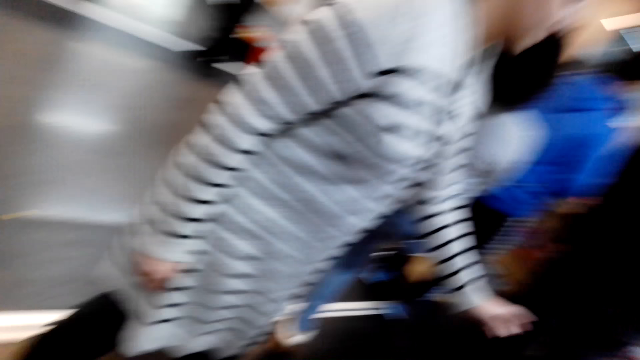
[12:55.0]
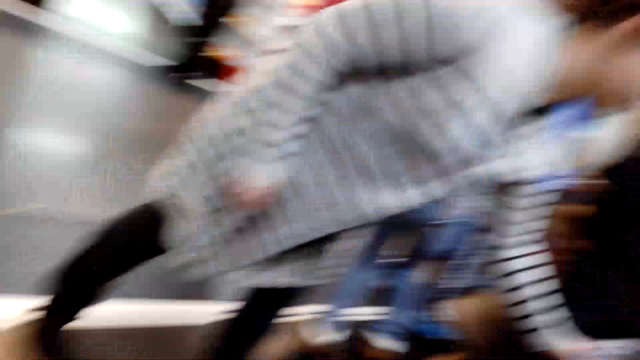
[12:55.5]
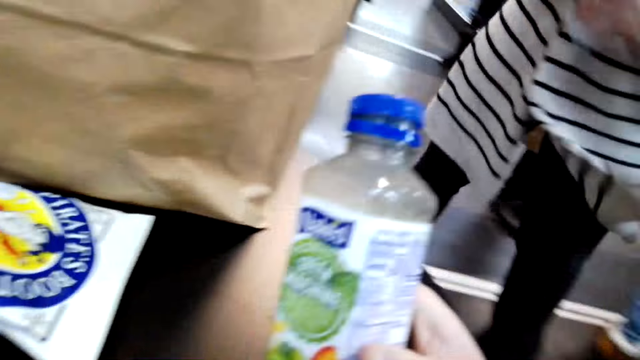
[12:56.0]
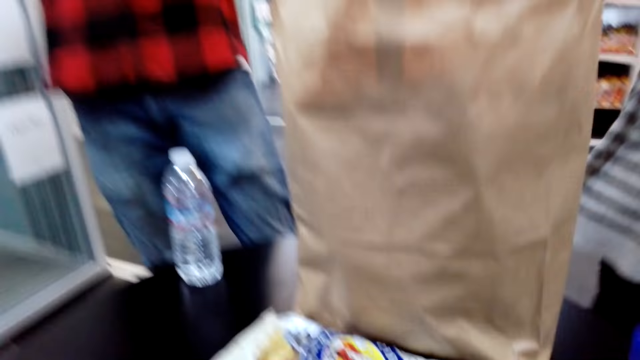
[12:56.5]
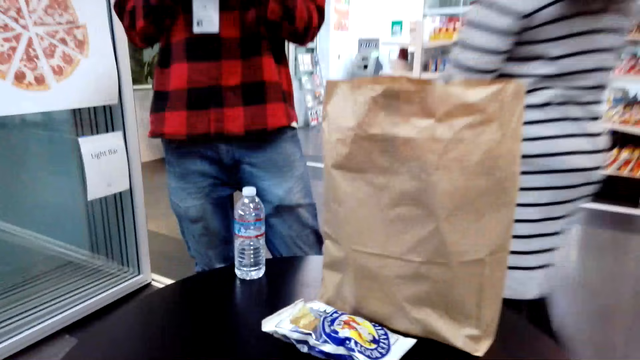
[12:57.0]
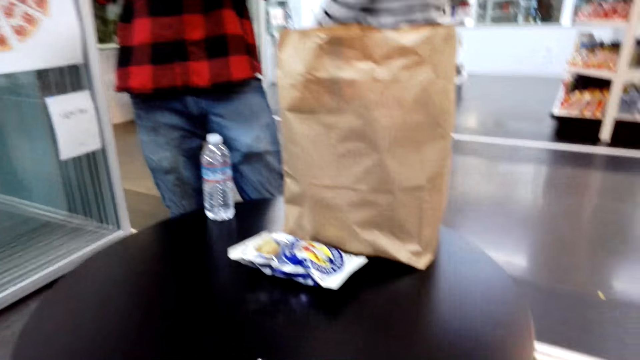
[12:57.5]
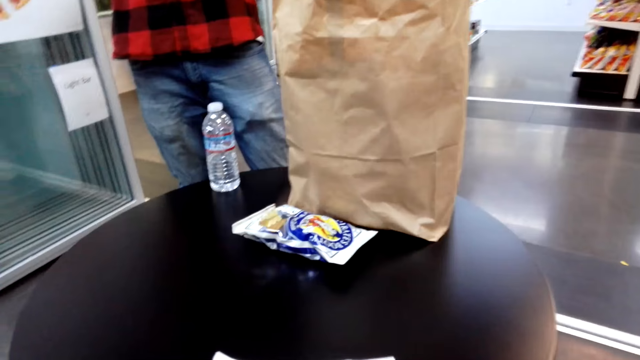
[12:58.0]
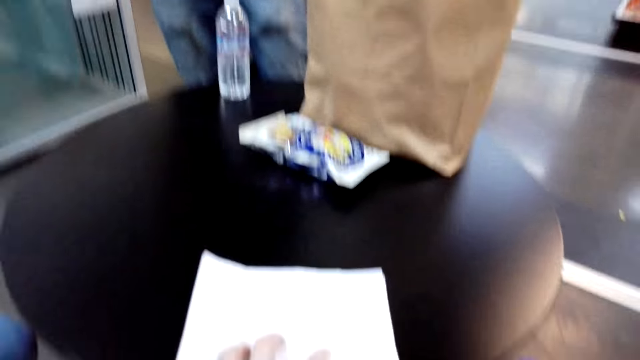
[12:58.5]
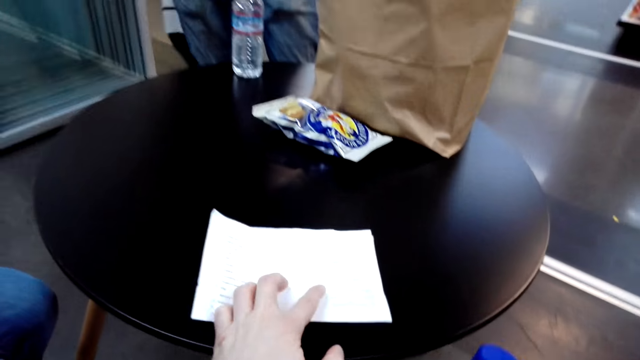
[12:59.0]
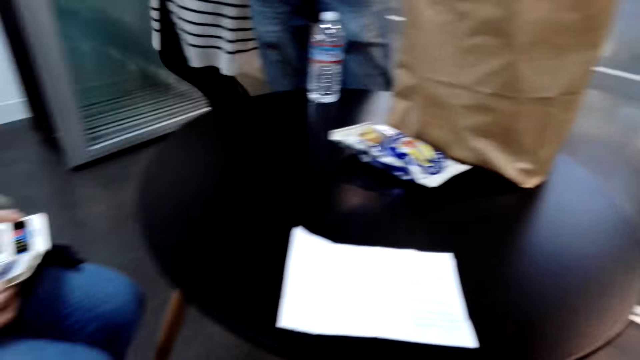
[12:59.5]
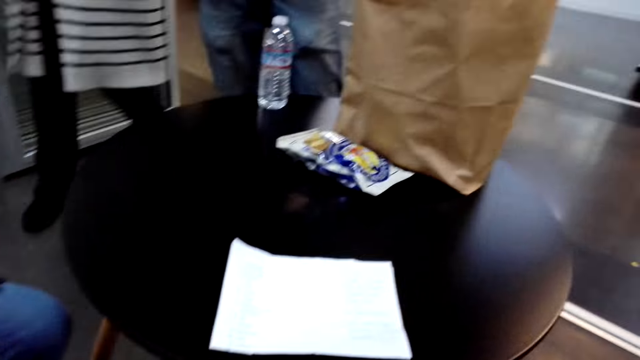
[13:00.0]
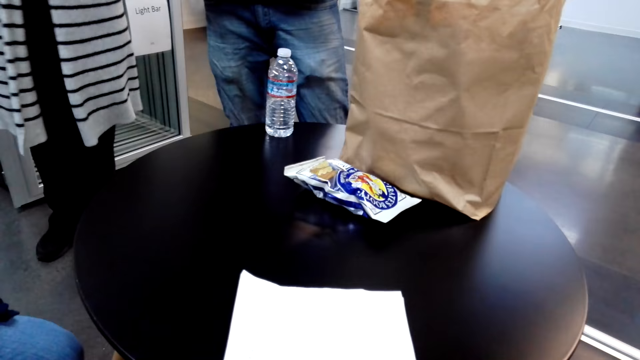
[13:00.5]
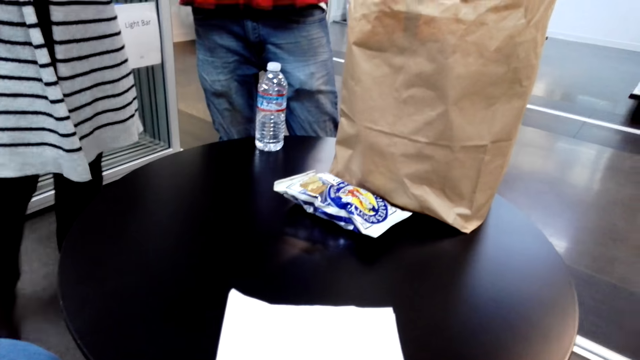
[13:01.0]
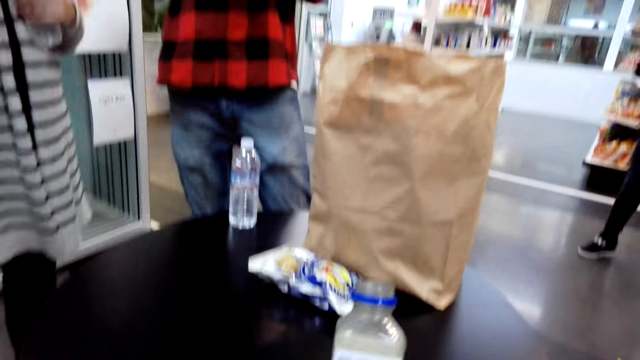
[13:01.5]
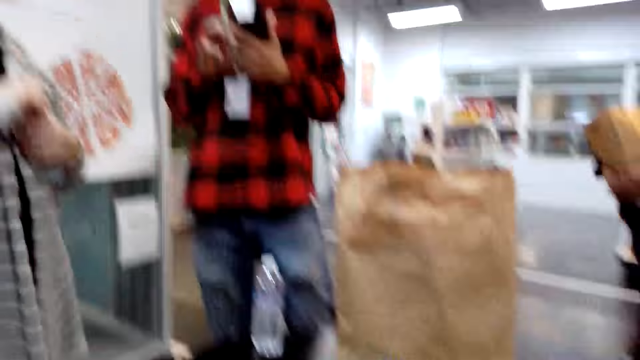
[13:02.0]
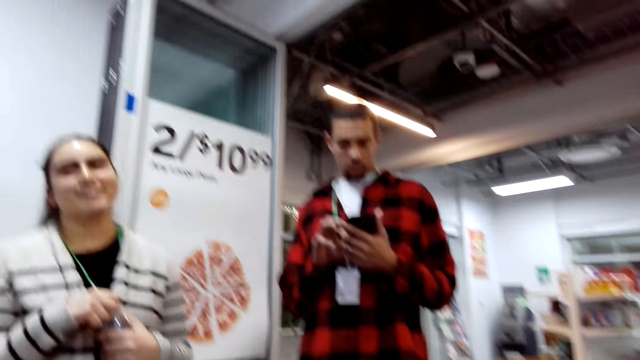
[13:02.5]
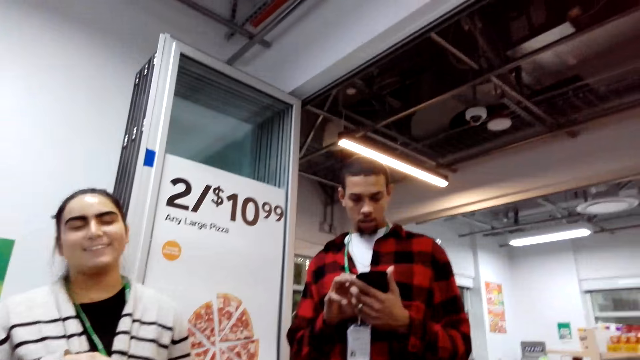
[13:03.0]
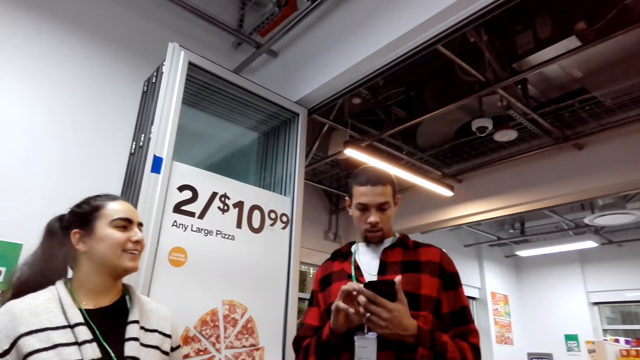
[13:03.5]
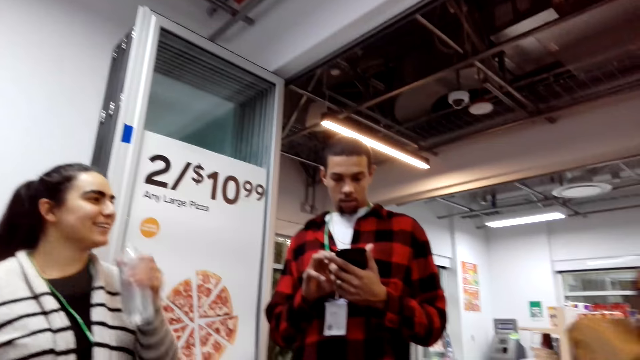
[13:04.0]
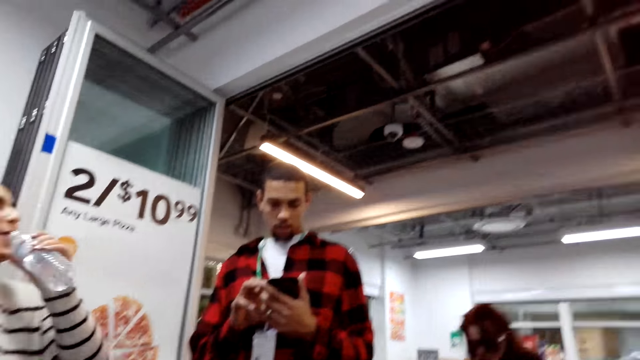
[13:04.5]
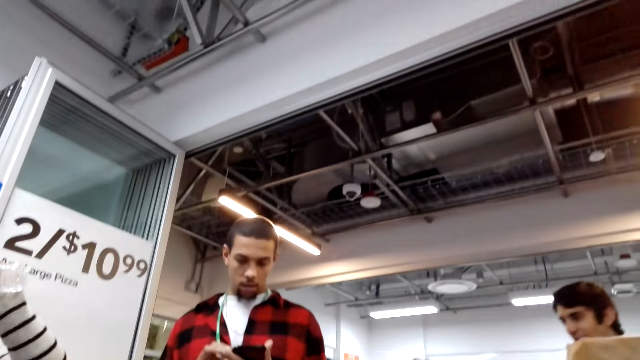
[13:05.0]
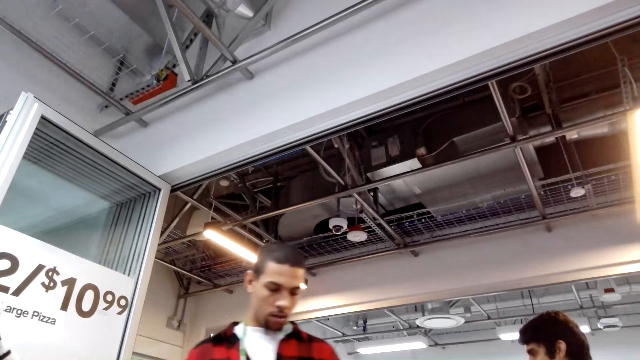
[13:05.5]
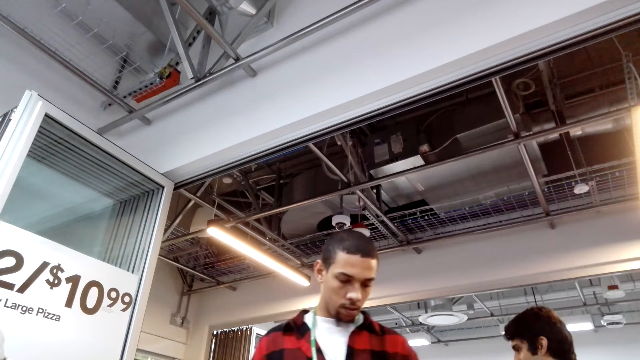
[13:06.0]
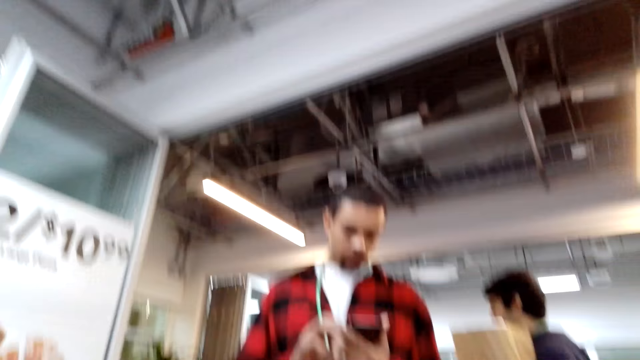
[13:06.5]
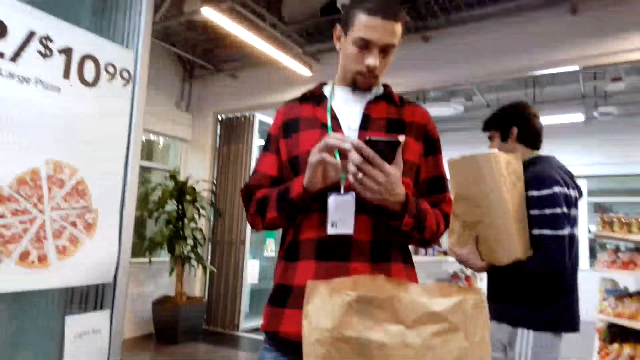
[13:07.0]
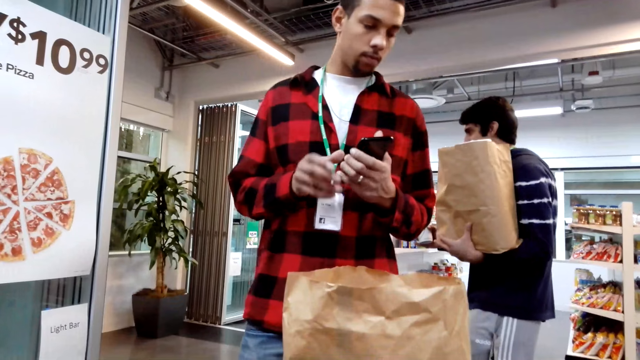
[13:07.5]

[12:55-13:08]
The camera wearer sits on the chair. They hold a bottle of juice. They touch the paper on the table. They sip the juice. They look around. A woman drinks water.

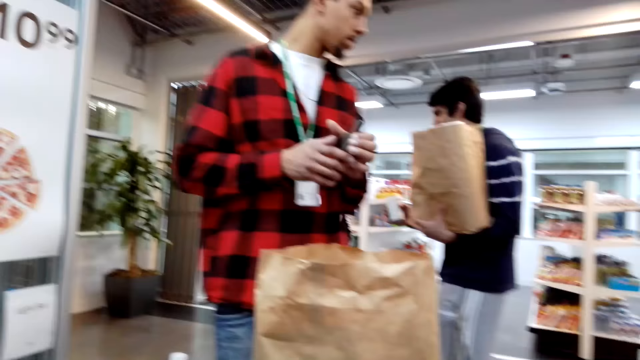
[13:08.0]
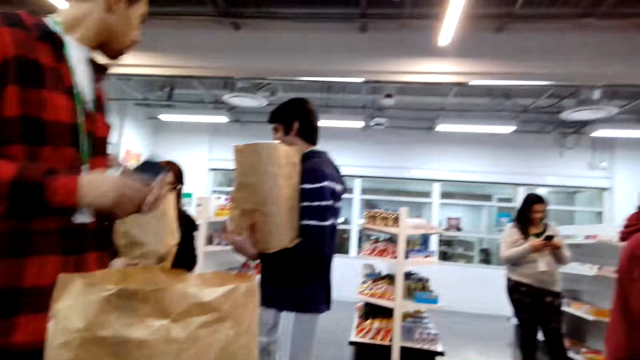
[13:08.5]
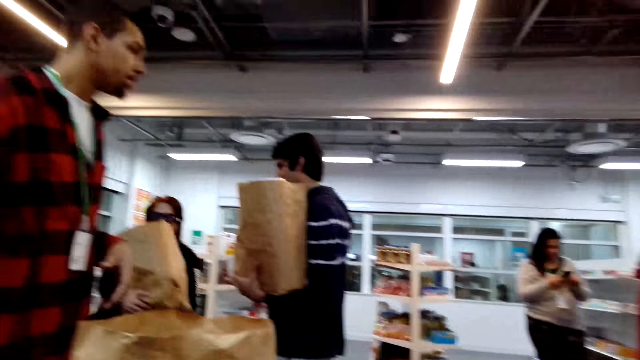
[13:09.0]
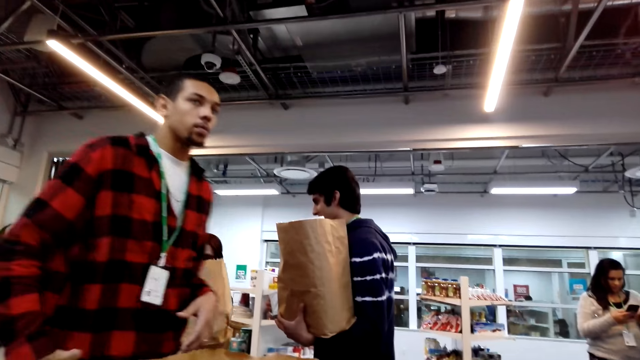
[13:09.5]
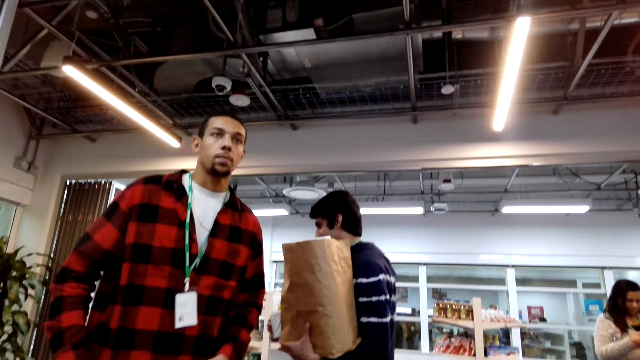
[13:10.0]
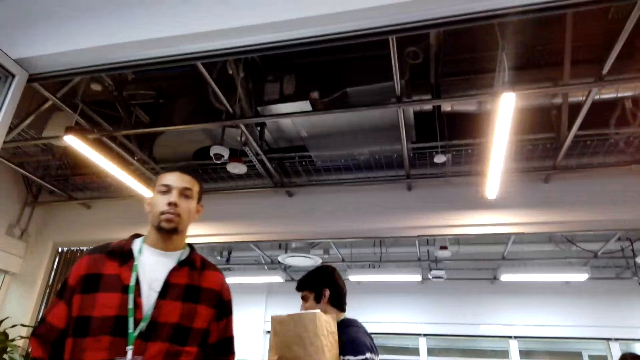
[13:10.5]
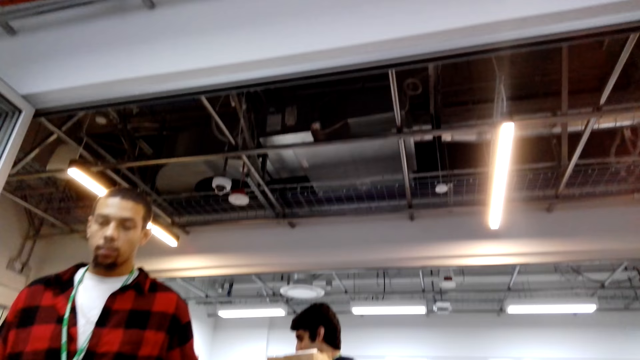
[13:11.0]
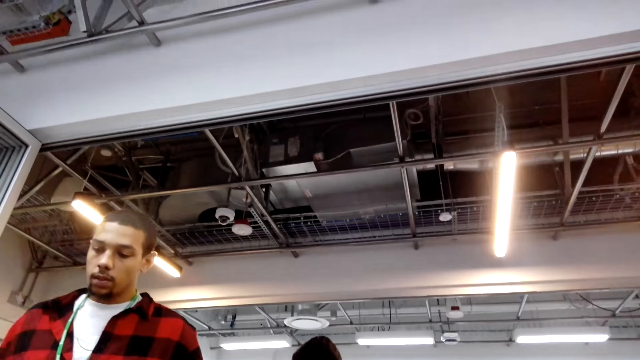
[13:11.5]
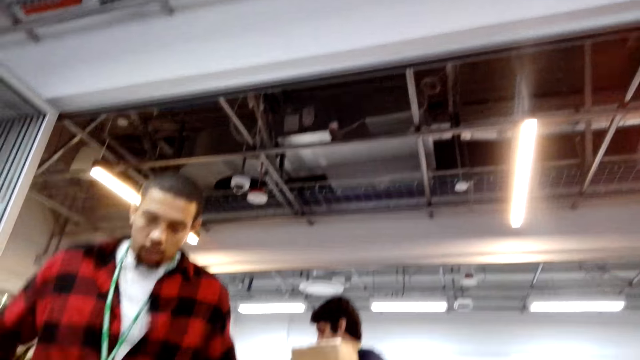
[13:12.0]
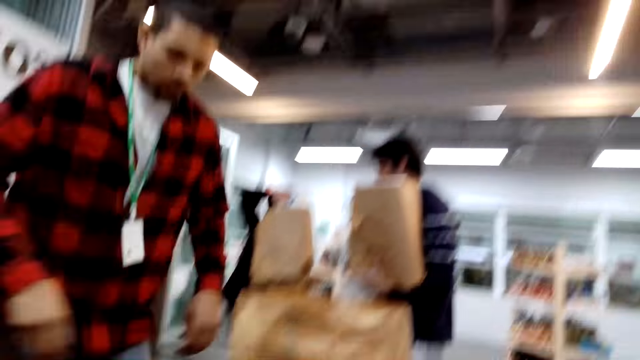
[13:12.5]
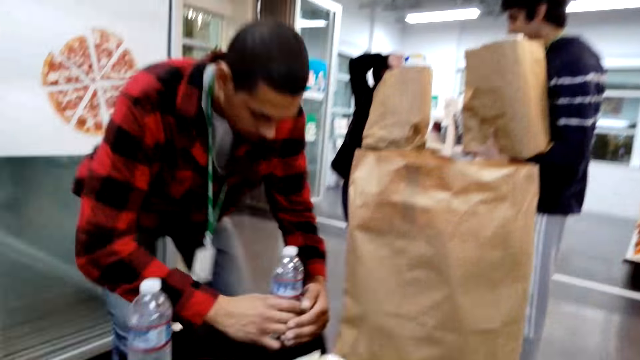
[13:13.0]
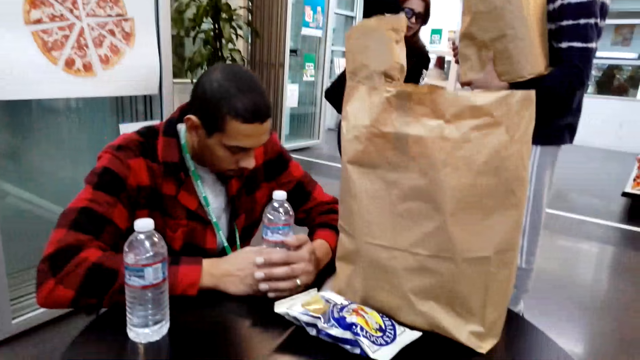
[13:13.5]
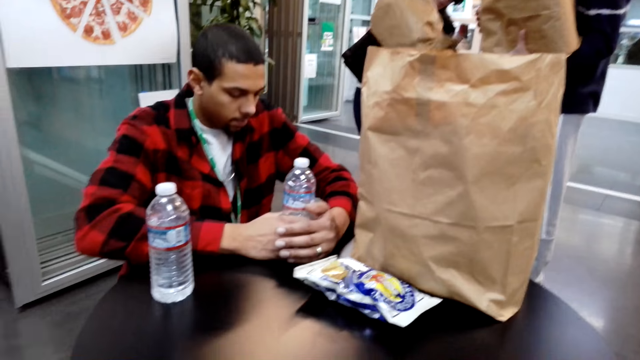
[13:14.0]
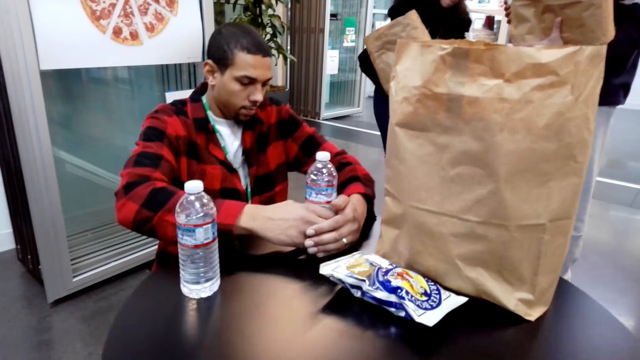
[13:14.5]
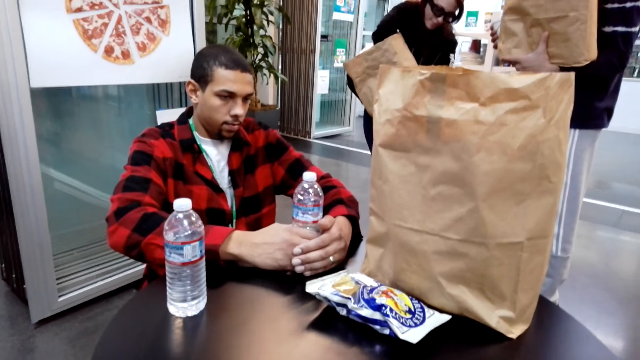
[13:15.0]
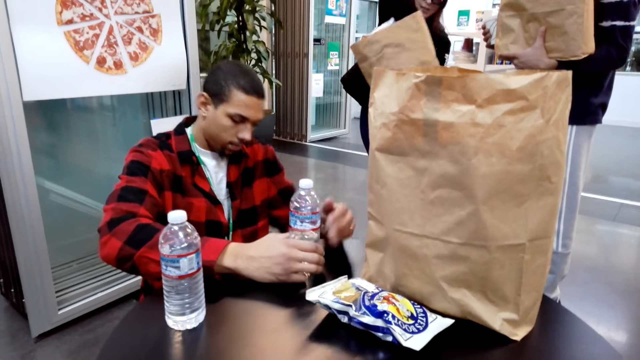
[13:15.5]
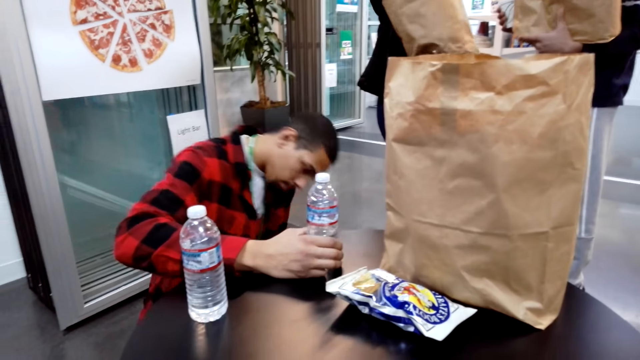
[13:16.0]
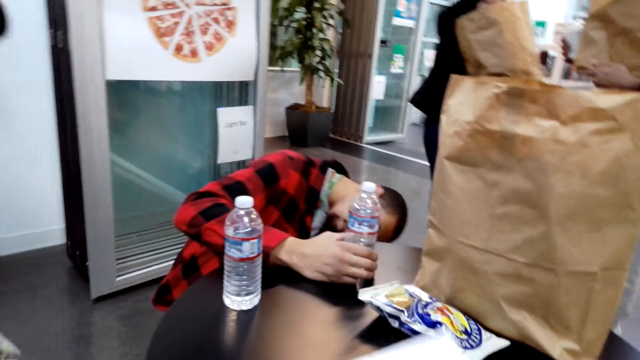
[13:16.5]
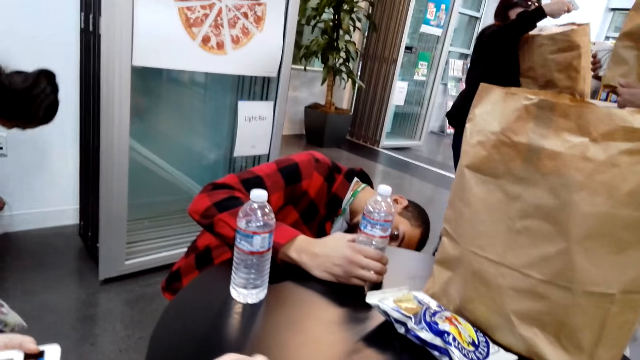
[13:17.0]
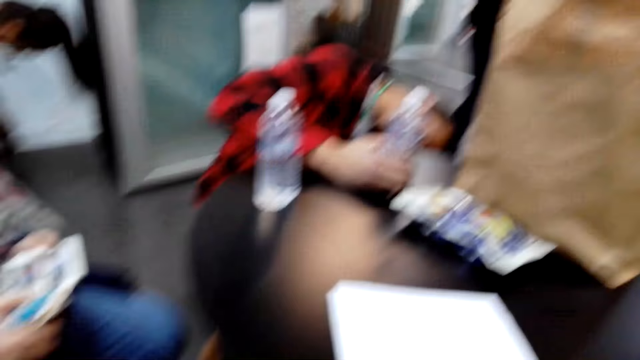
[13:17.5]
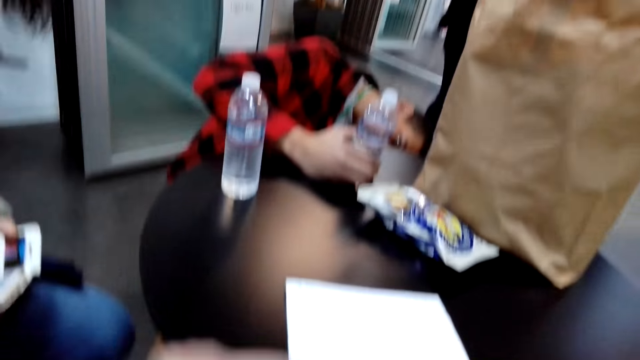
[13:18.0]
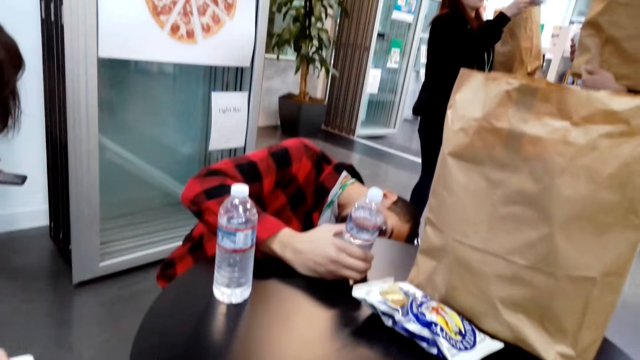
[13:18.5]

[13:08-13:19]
A man puts the phone in the pocket. The man holds the bottle of water and bends down. The man sits. The man looks under the table.
